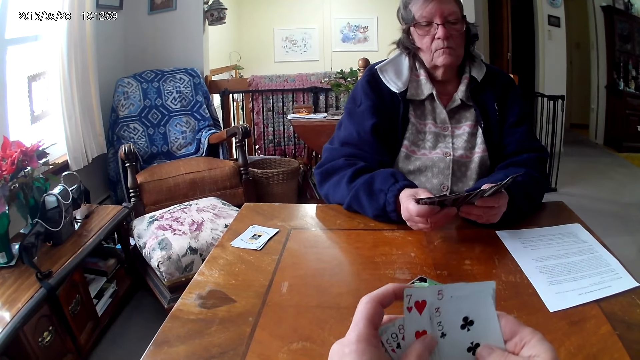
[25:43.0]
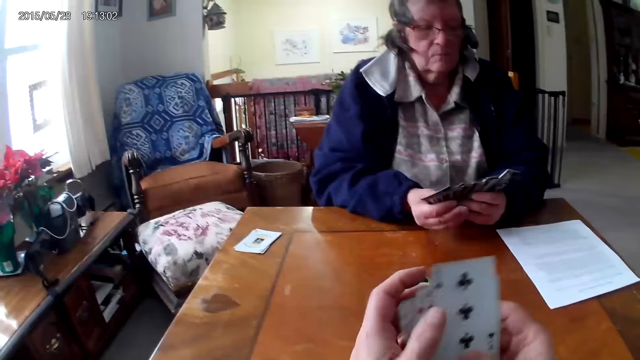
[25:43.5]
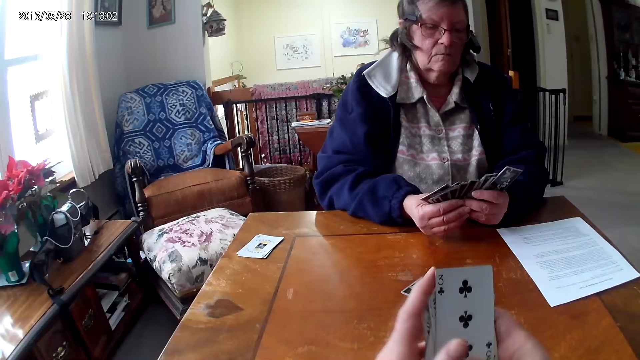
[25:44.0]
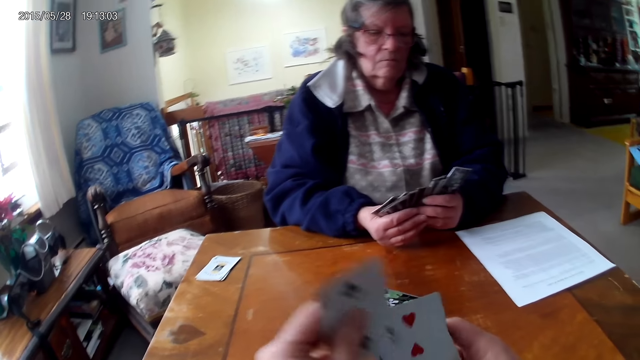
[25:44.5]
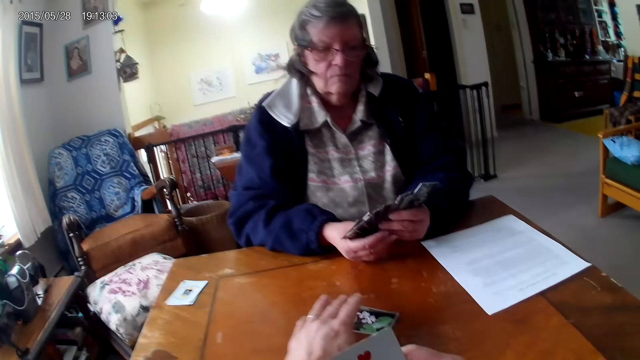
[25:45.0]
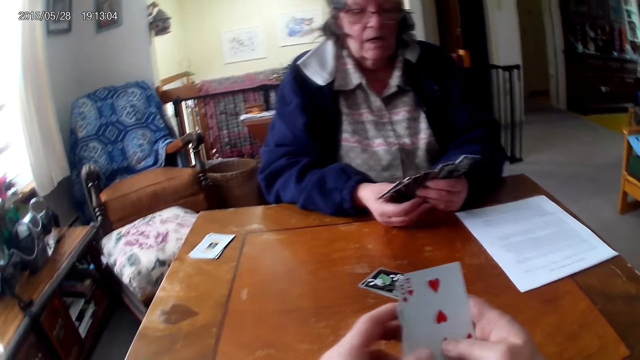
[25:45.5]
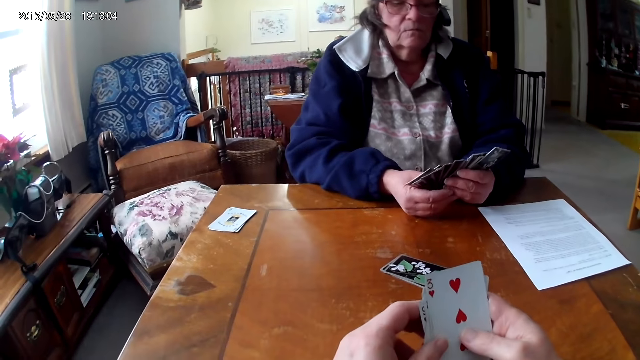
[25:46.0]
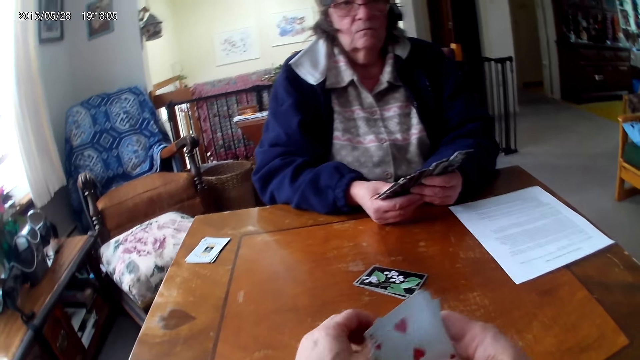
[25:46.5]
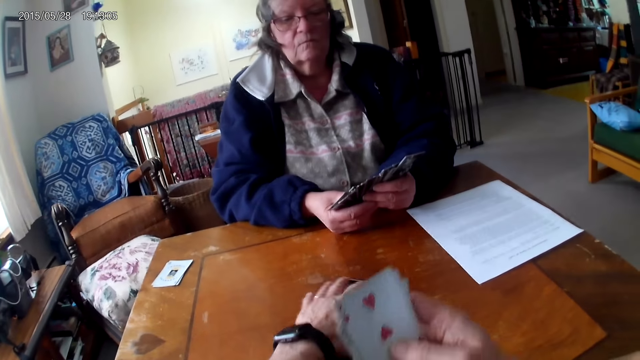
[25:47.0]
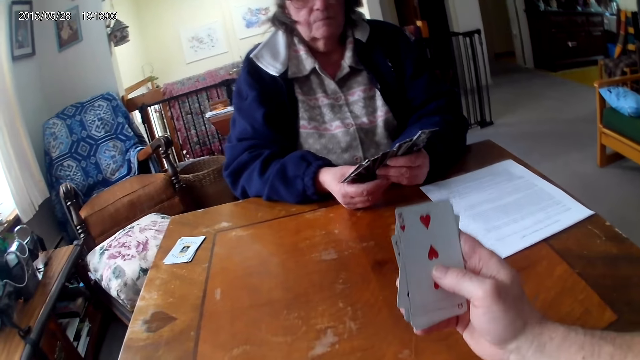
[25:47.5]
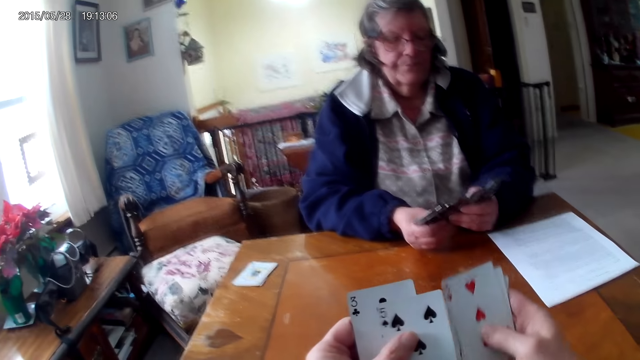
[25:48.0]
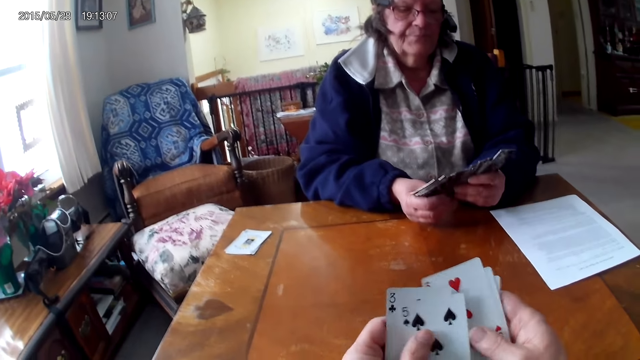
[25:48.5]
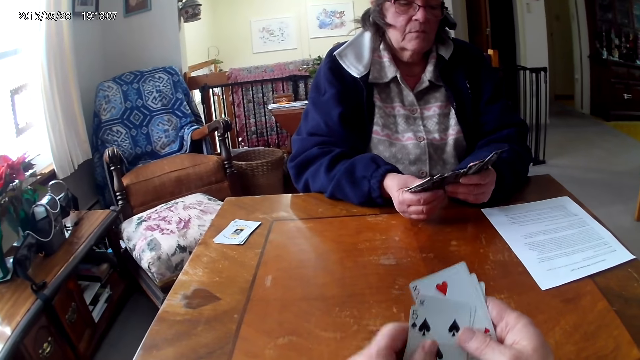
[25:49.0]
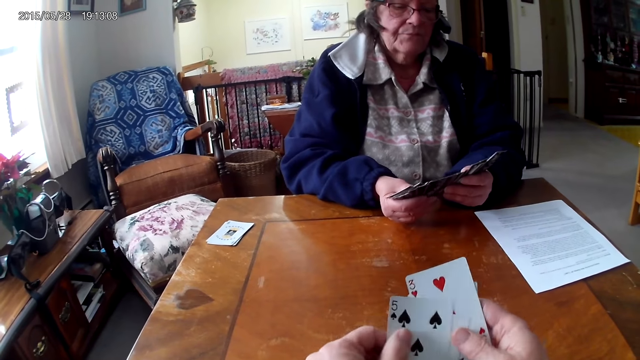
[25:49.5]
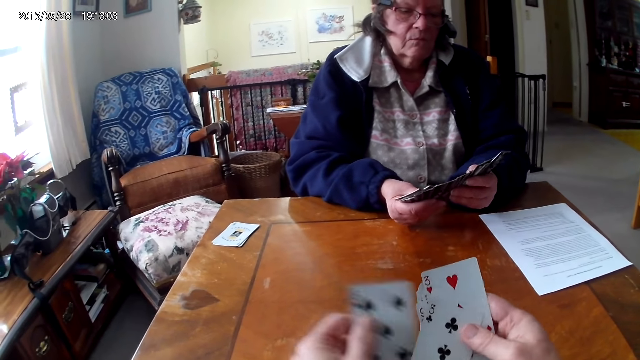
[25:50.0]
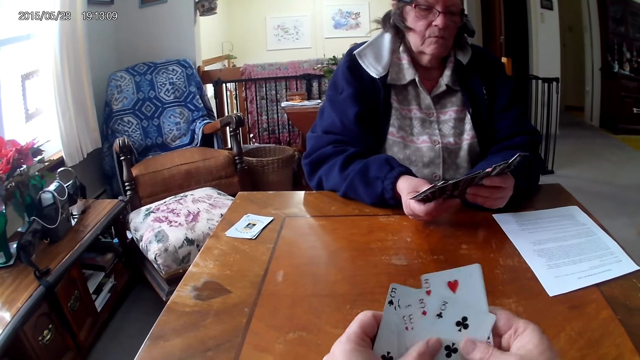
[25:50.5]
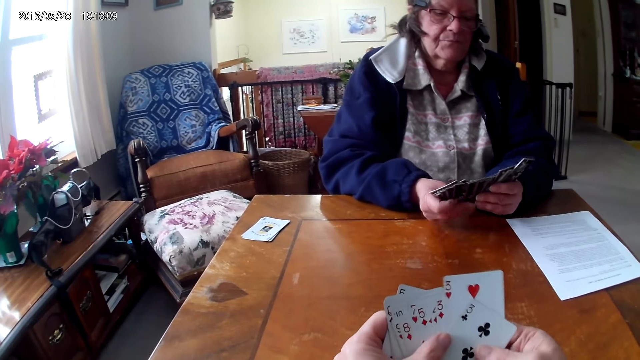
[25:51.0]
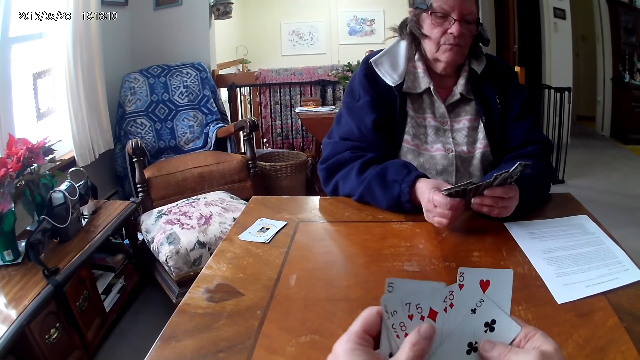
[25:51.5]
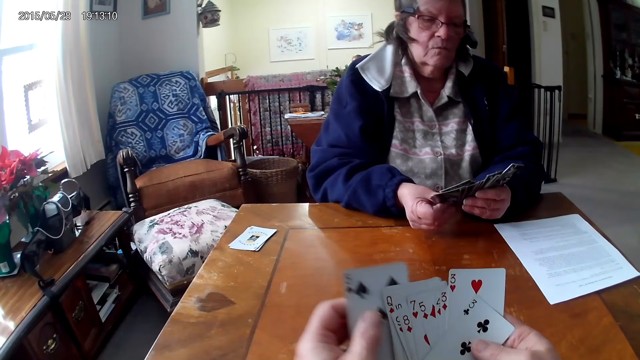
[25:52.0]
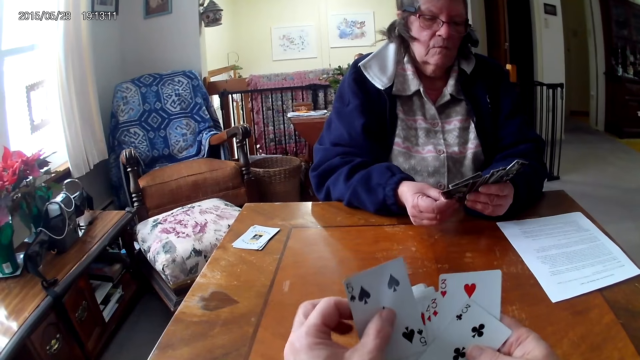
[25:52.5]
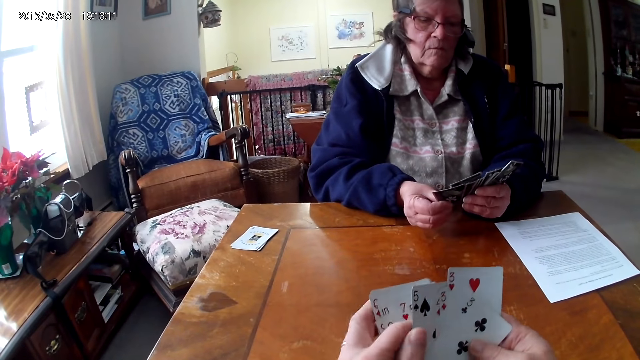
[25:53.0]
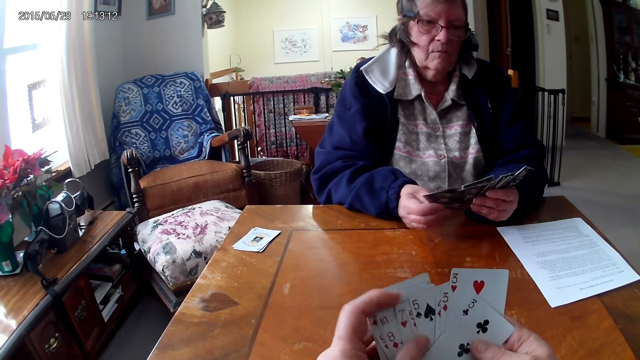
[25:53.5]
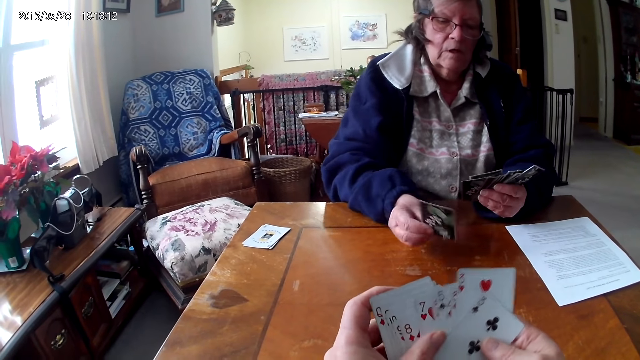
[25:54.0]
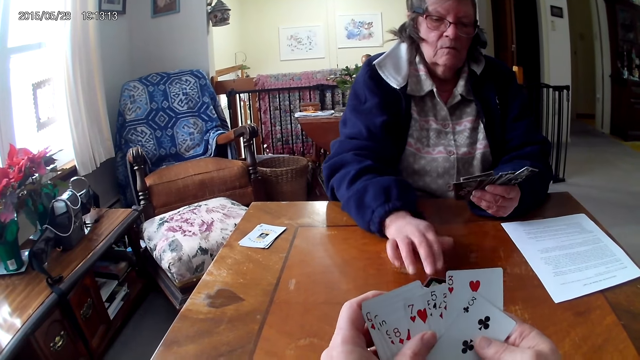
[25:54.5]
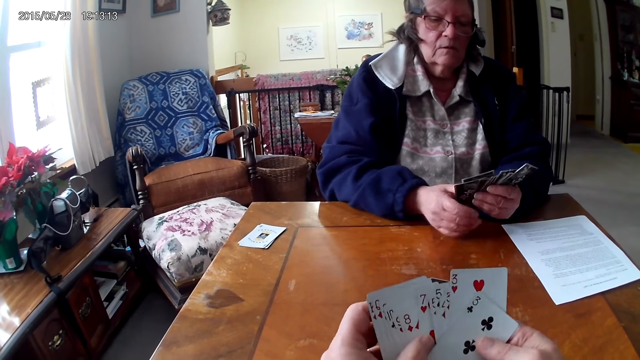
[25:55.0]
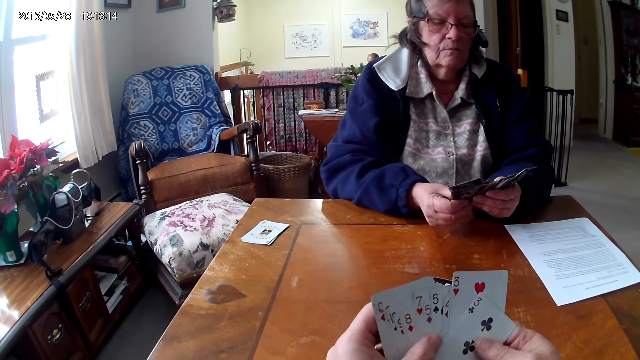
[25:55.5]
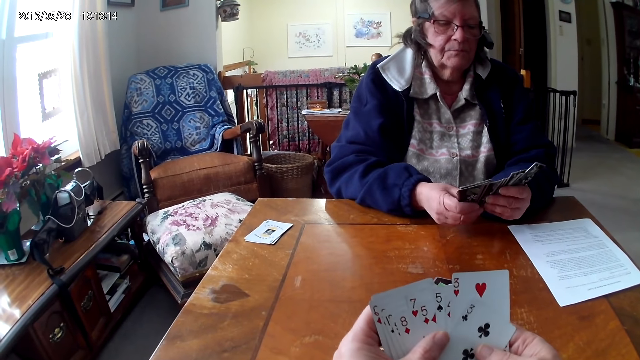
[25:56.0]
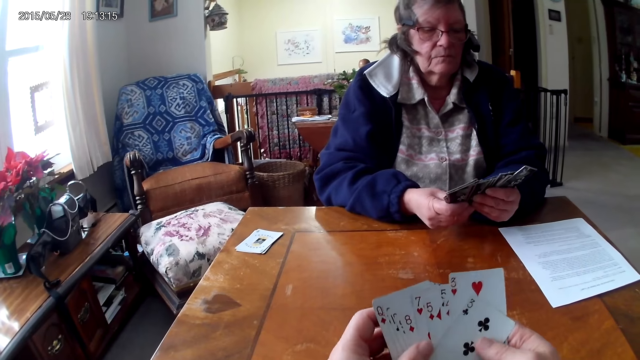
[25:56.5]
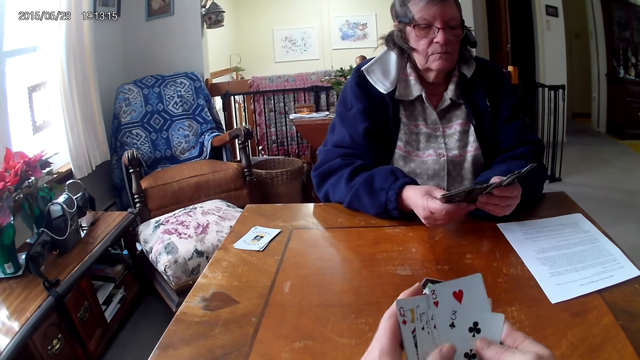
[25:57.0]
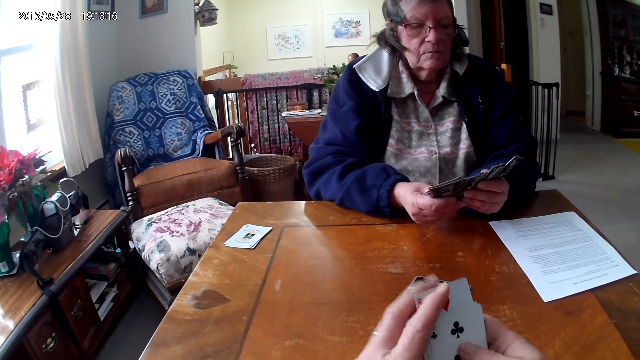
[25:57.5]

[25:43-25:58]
A man puts one card on the table. The camera wearer drops the card on the table. They pick up the cards from the table. The camera wearer and the man arrange cards in their hands. The man drops the card on the table. The camera wearer puts one card on the table.

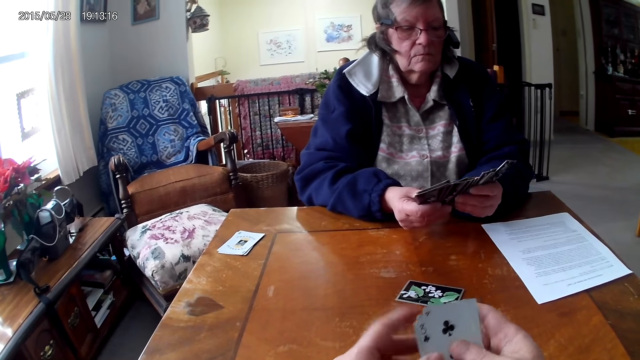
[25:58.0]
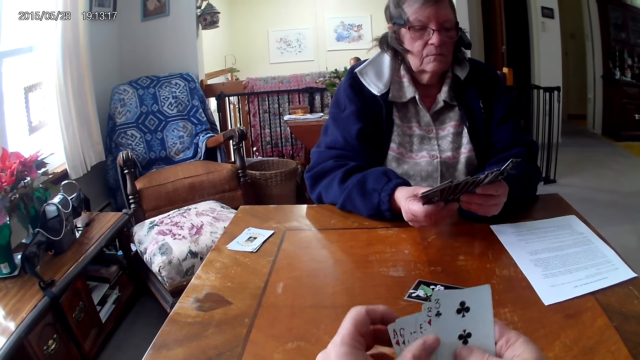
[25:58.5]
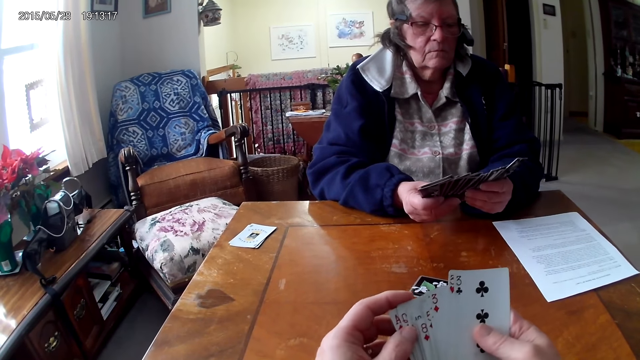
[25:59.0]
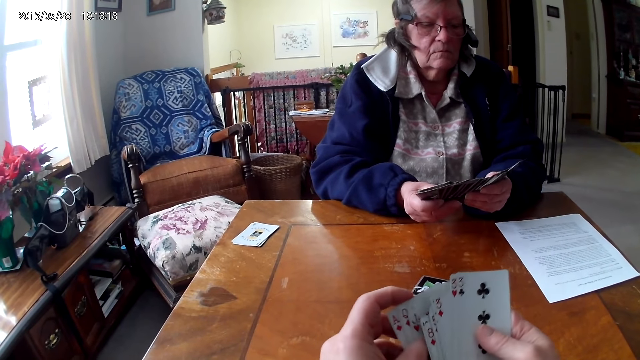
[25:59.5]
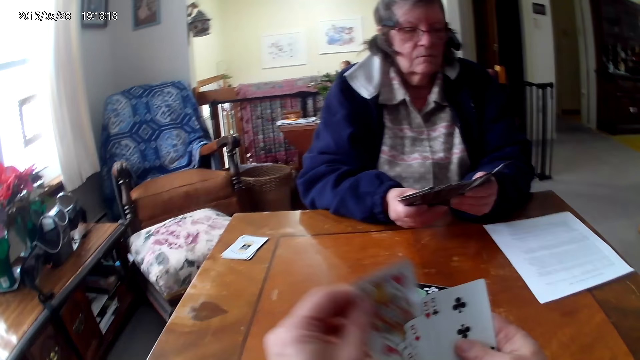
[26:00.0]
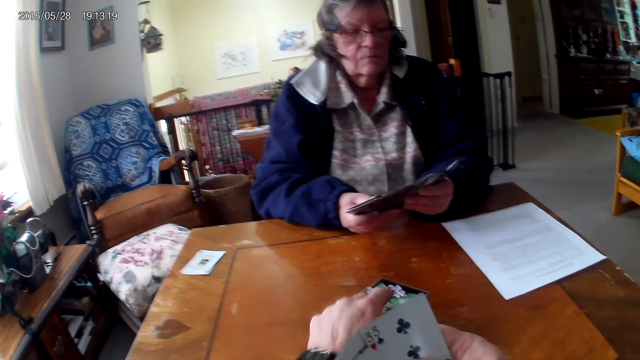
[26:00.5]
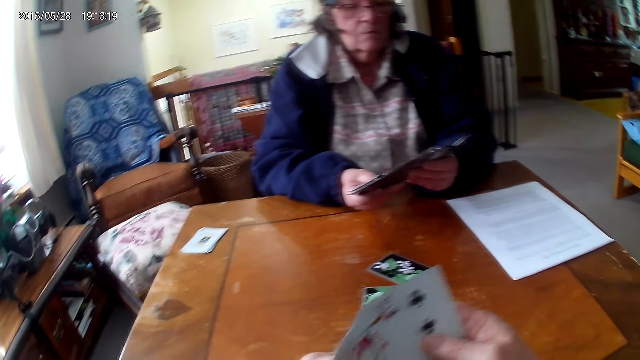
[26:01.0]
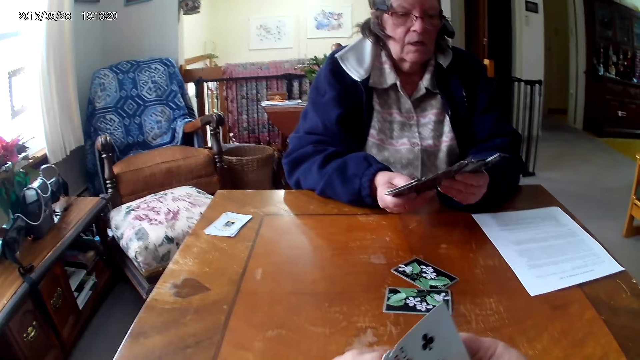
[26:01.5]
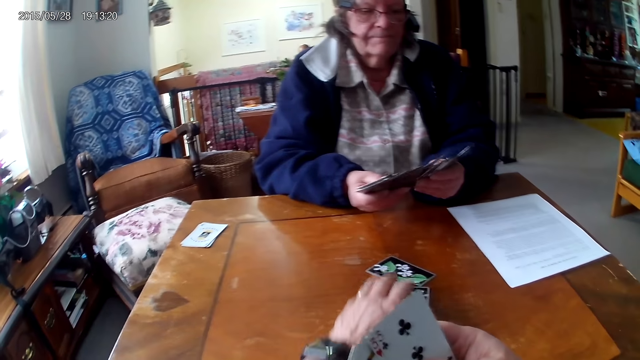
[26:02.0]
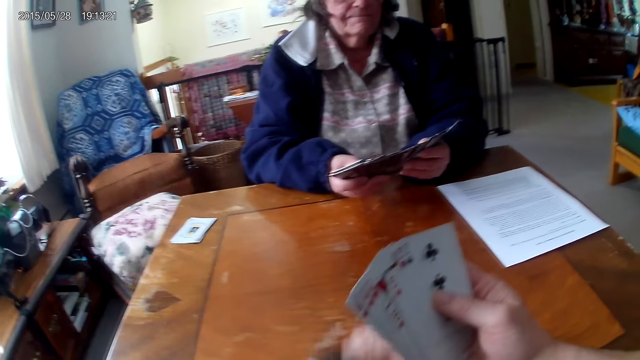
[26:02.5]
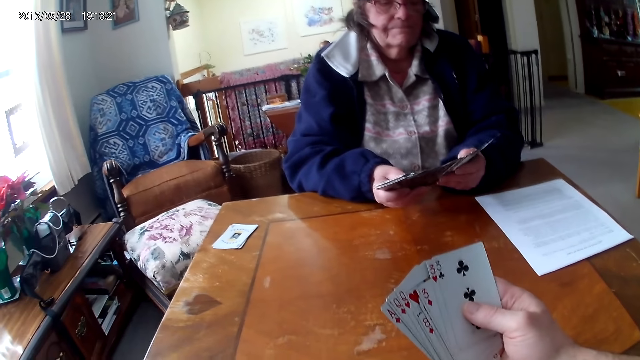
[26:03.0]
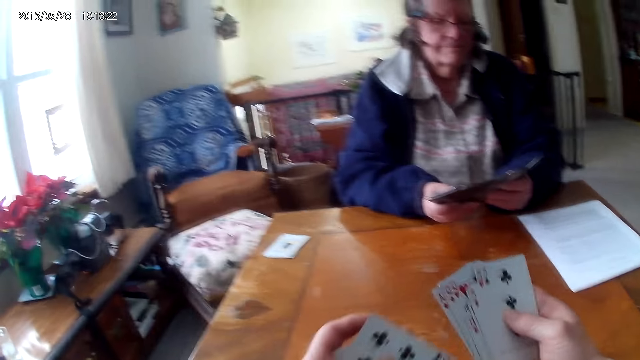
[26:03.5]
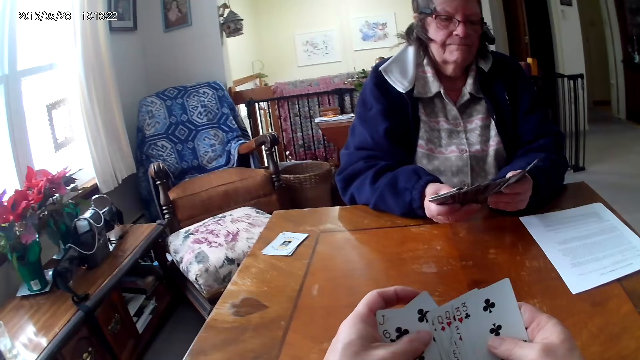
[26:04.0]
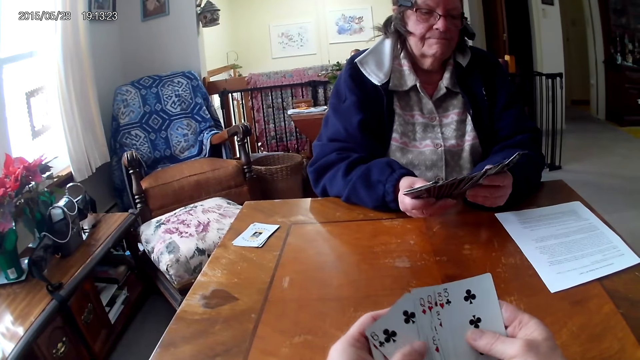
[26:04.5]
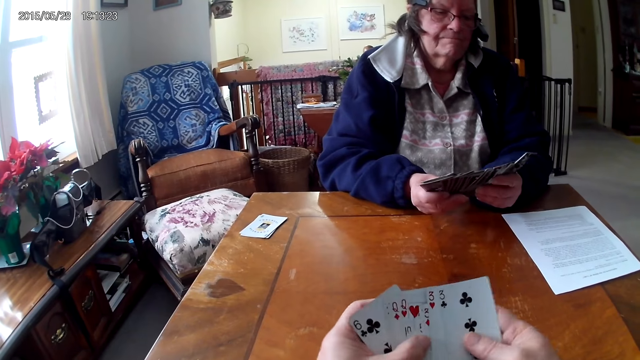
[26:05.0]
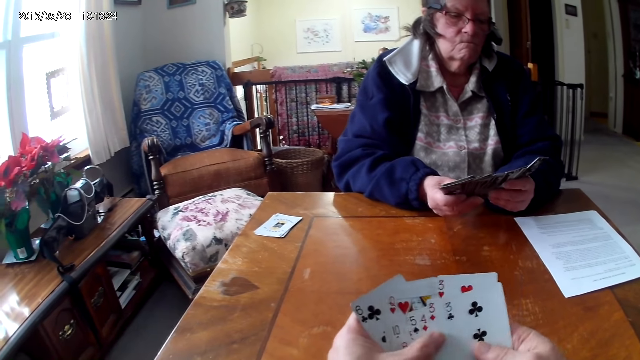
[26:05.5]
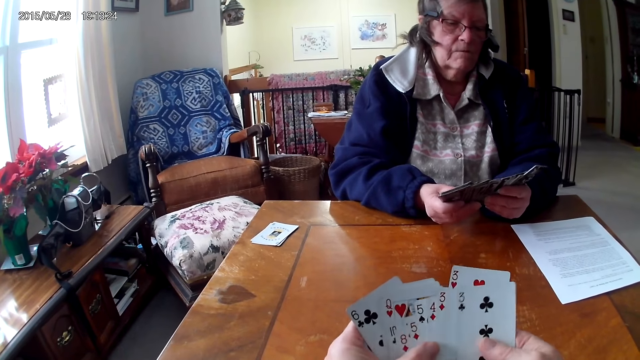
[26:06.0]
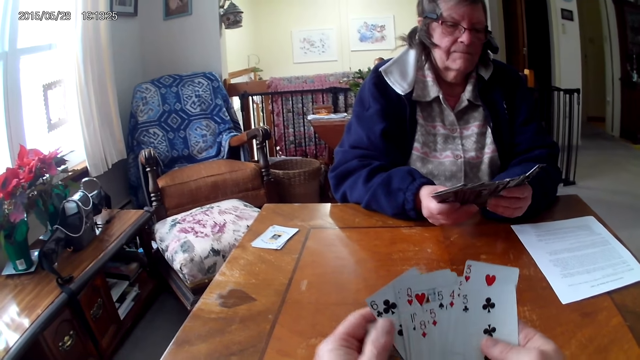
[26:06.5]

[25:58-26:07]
The camera wearer and a man arrange cards in their hands. The camera wearer drops the card on the table. The man puts one card on the table. The camera wearer picks up the cards from the table.
